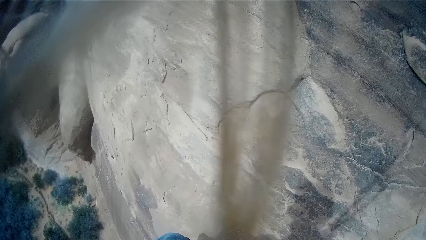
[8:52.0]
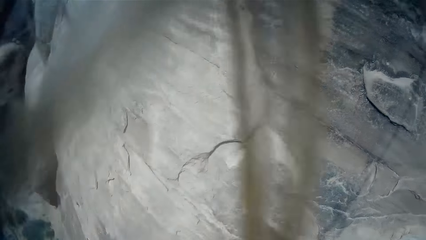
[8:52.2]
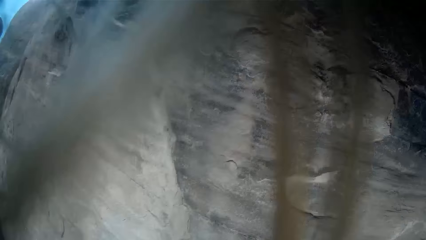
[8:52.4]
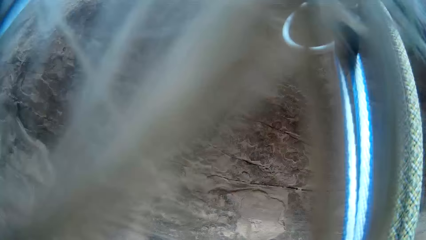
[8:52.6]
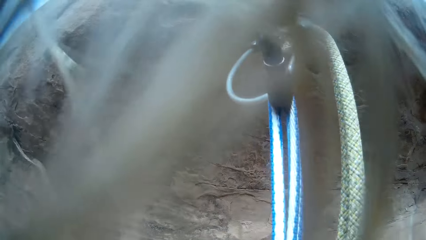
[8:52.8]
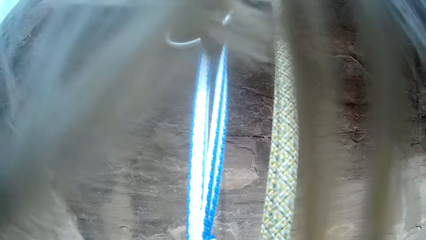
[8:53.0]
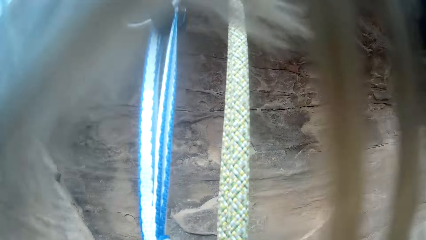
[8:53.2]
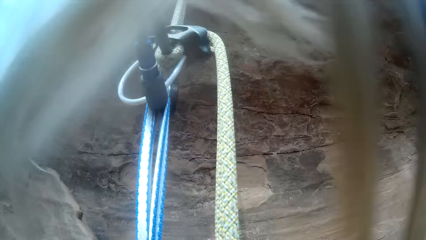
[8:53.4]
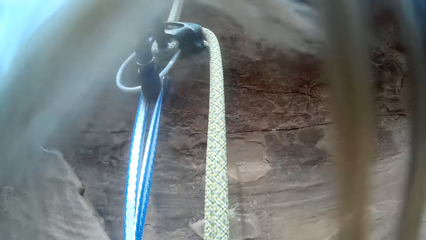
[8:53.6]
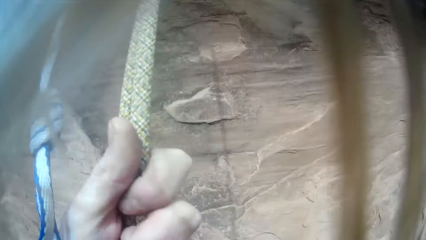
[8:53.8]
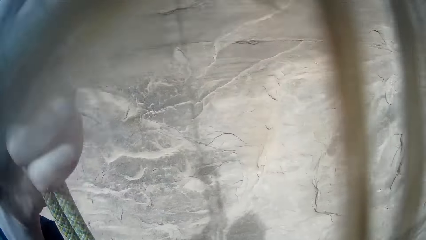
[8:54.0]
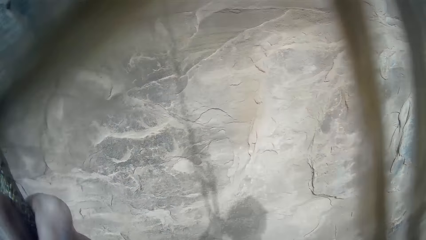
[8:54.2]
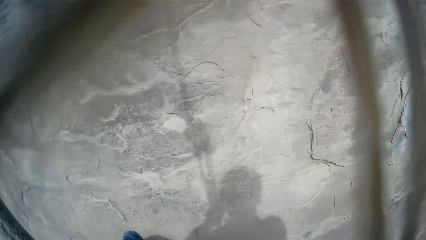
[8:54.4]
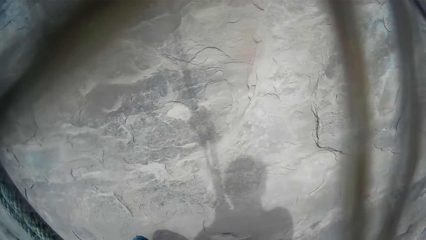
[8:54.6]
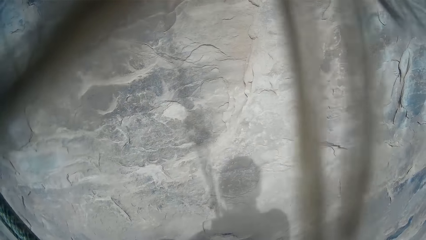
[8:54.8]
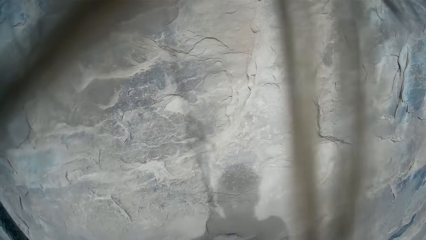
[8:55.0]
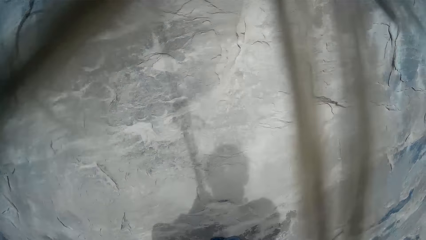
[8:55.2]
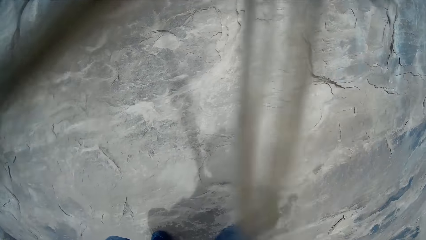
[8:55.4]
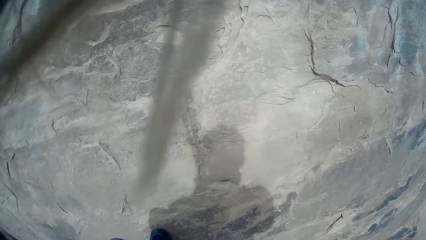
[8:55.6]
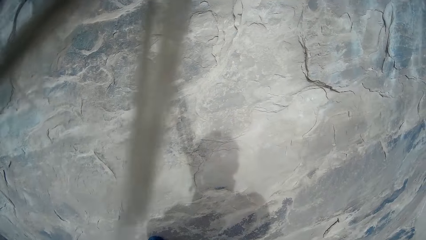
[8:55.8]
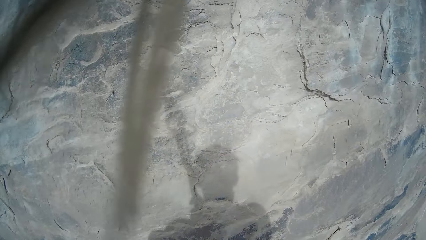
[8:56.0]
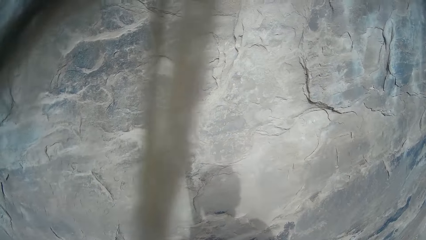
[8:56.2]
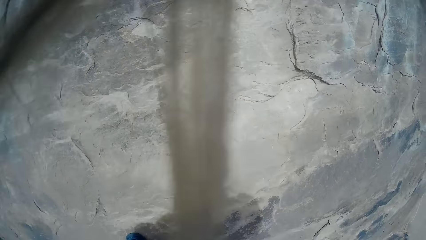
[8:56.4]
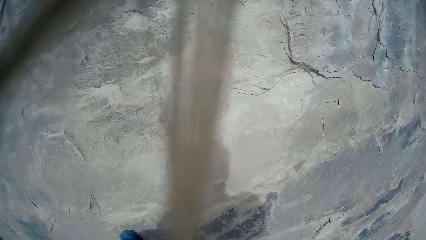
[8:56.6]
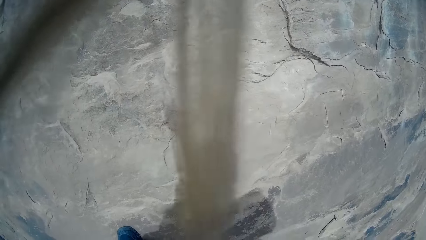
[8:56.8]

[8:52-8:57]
The camera wearer gets down the mountain.

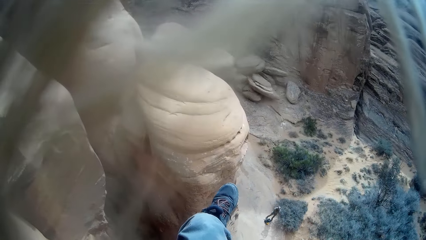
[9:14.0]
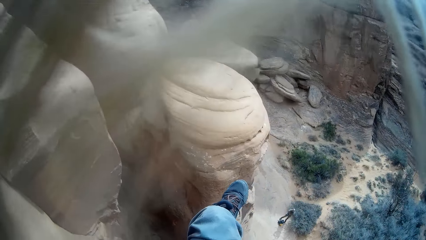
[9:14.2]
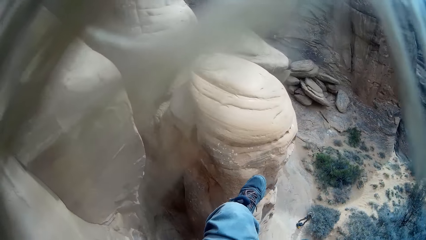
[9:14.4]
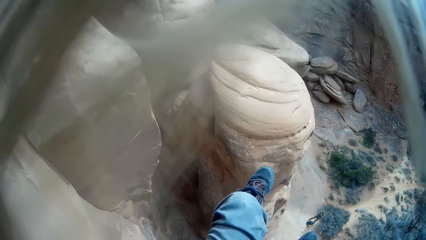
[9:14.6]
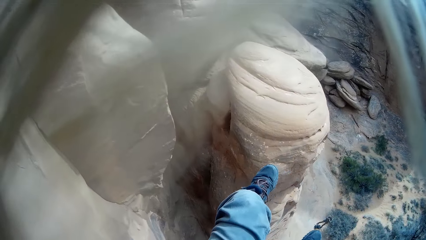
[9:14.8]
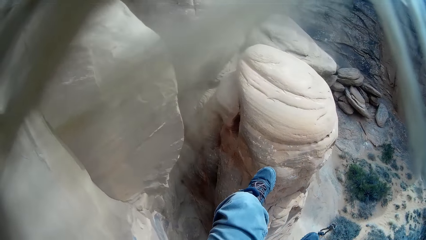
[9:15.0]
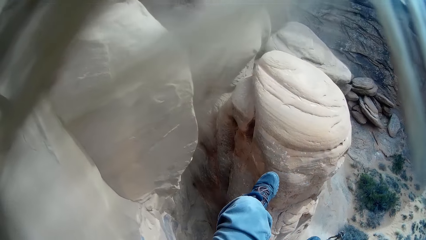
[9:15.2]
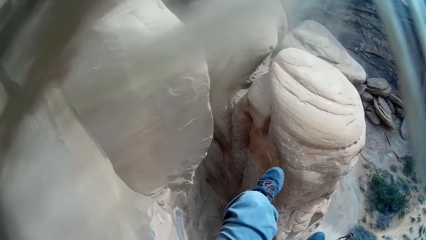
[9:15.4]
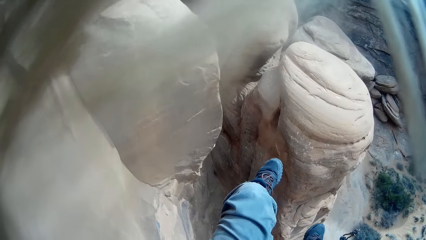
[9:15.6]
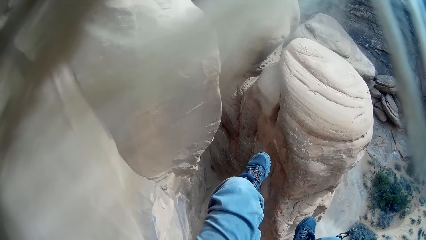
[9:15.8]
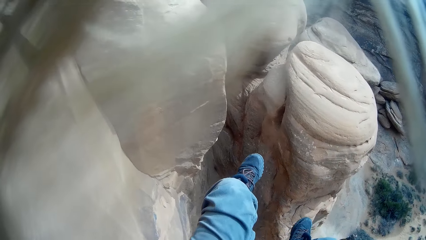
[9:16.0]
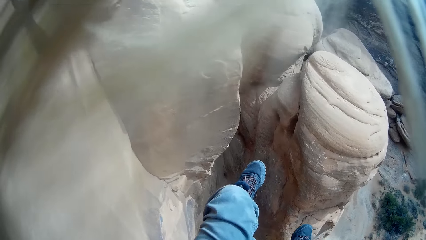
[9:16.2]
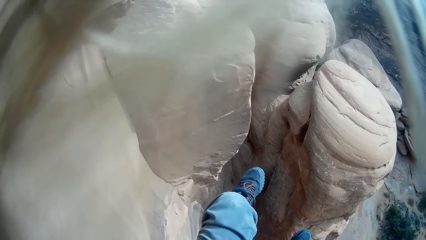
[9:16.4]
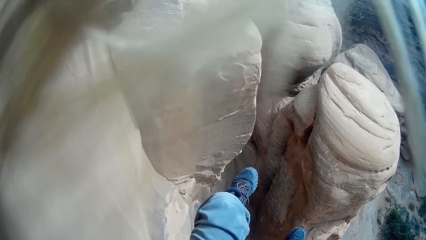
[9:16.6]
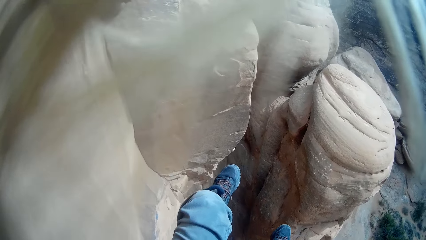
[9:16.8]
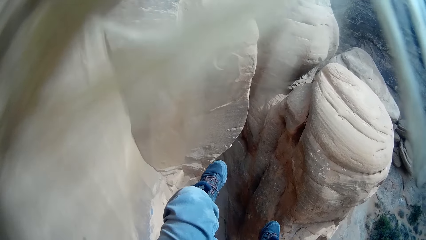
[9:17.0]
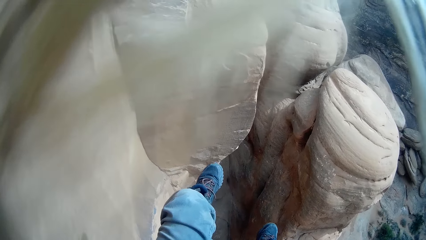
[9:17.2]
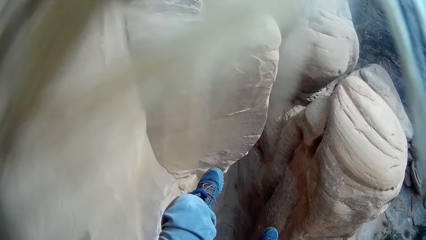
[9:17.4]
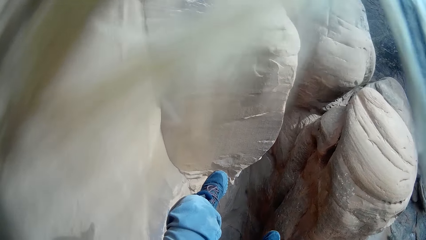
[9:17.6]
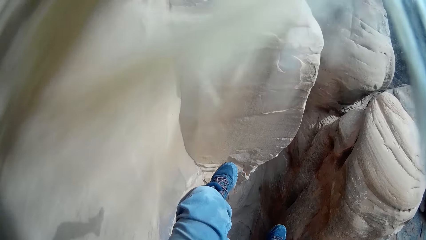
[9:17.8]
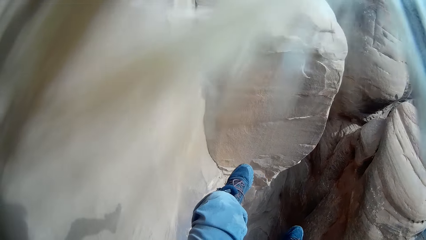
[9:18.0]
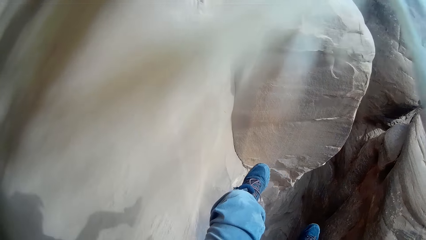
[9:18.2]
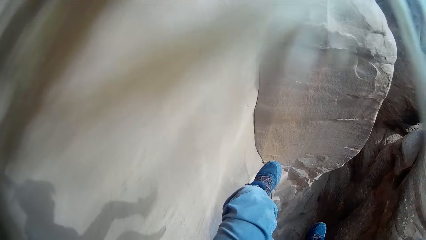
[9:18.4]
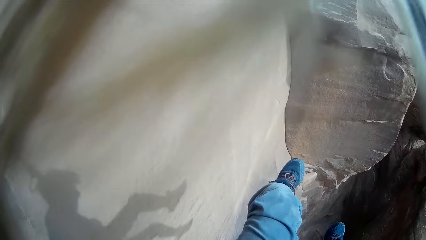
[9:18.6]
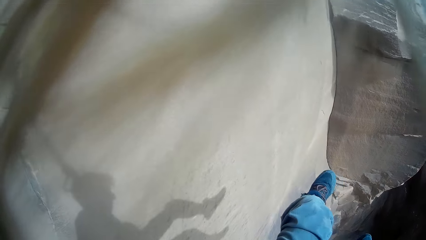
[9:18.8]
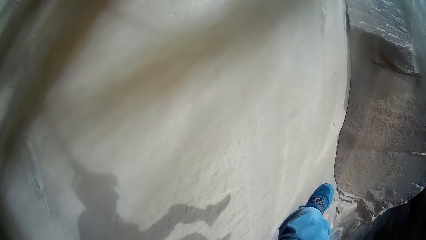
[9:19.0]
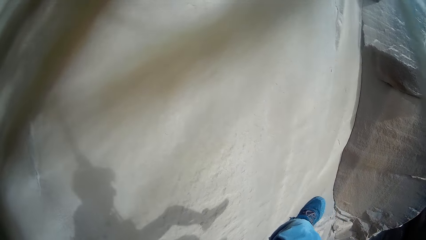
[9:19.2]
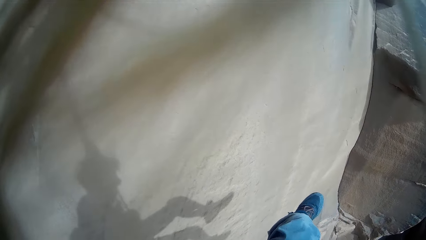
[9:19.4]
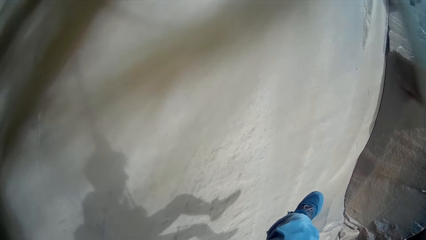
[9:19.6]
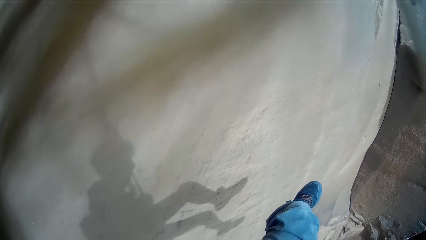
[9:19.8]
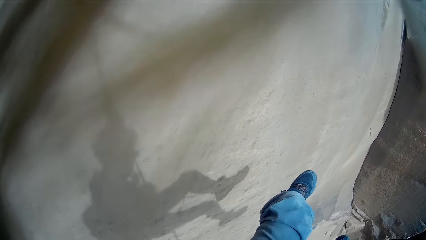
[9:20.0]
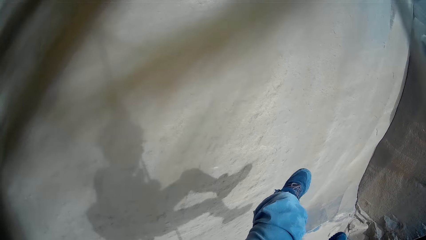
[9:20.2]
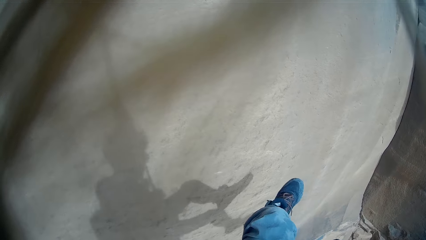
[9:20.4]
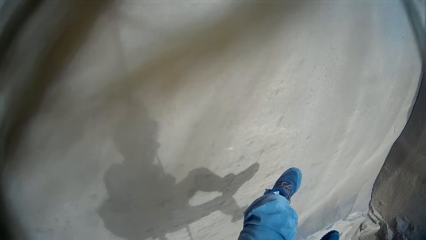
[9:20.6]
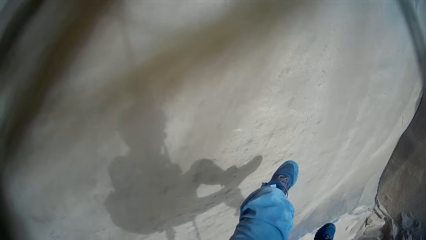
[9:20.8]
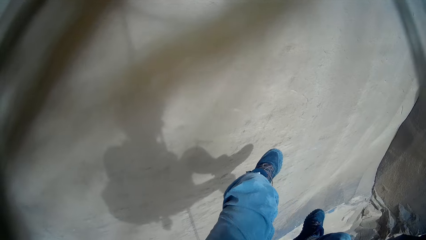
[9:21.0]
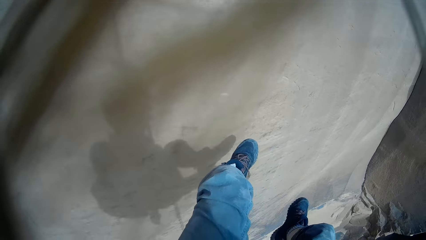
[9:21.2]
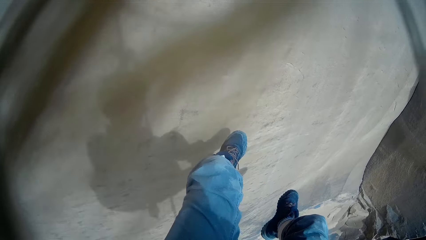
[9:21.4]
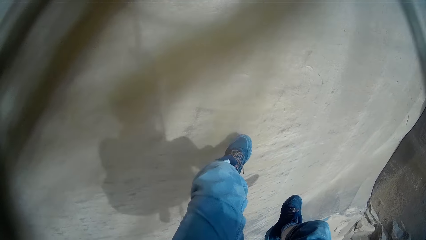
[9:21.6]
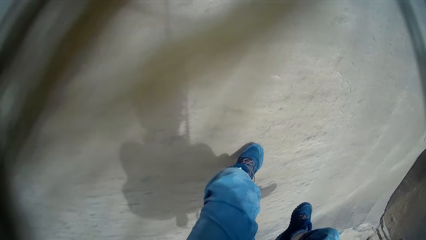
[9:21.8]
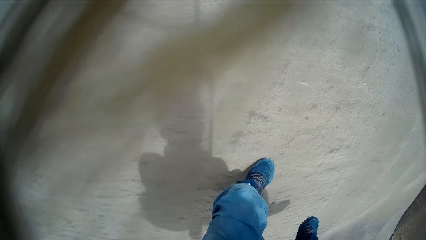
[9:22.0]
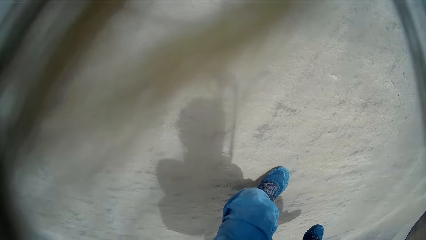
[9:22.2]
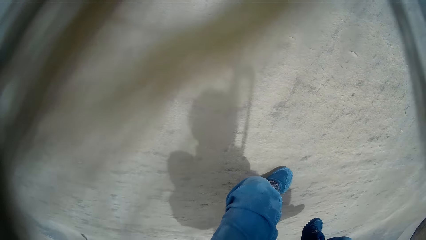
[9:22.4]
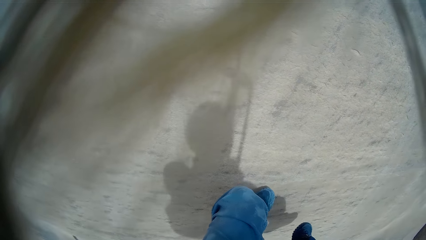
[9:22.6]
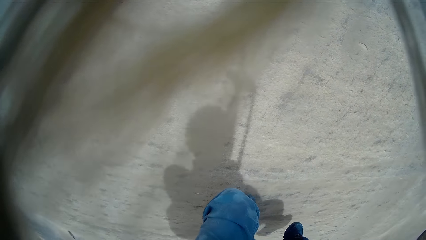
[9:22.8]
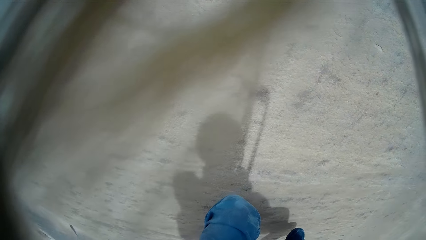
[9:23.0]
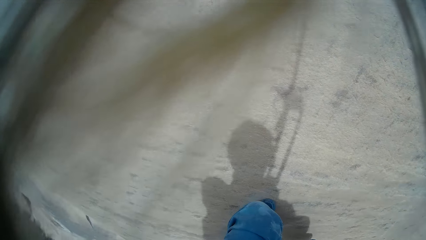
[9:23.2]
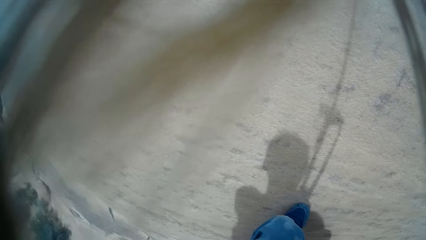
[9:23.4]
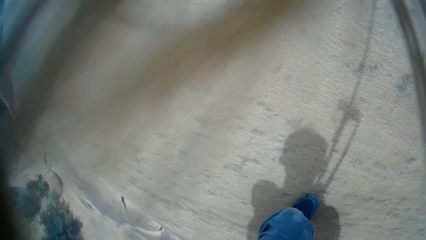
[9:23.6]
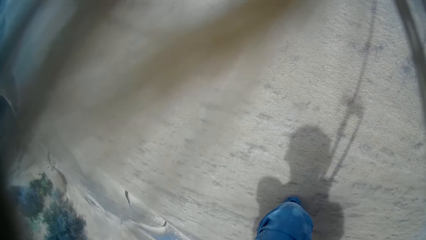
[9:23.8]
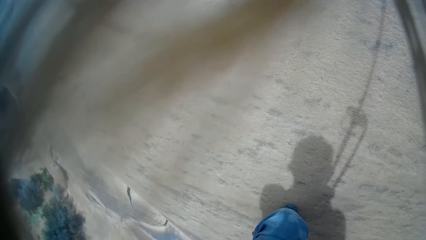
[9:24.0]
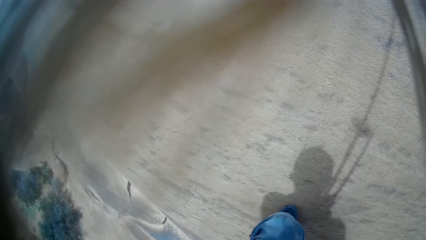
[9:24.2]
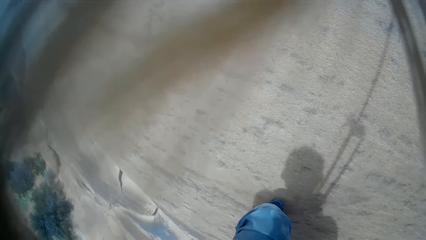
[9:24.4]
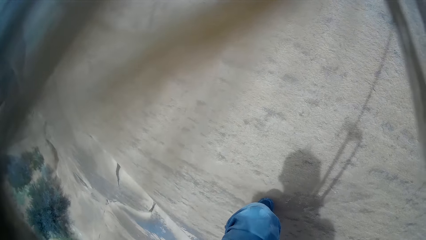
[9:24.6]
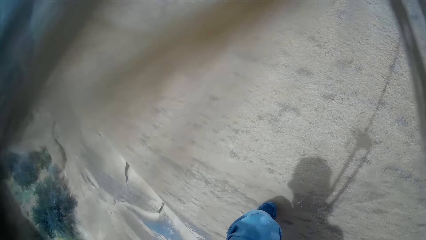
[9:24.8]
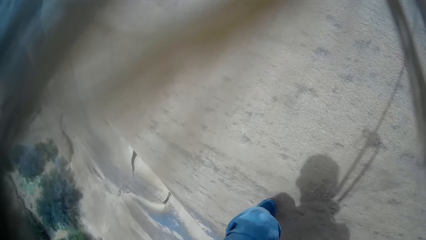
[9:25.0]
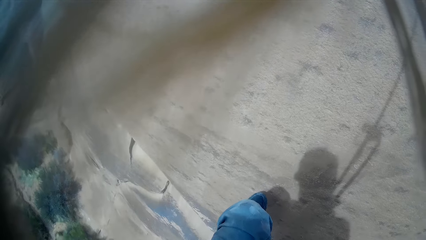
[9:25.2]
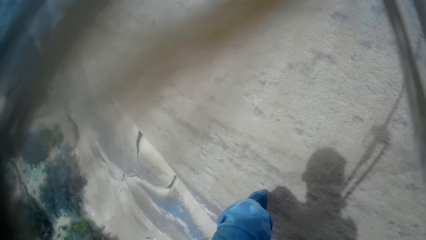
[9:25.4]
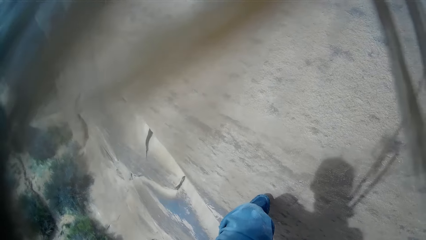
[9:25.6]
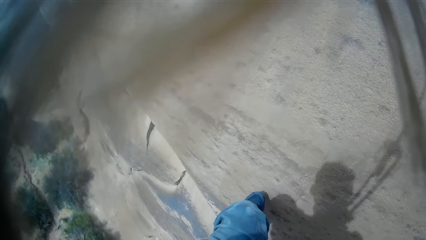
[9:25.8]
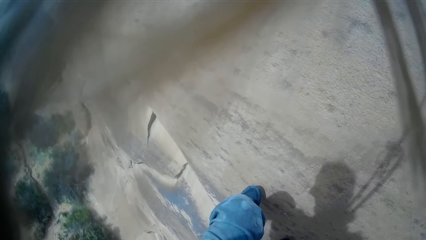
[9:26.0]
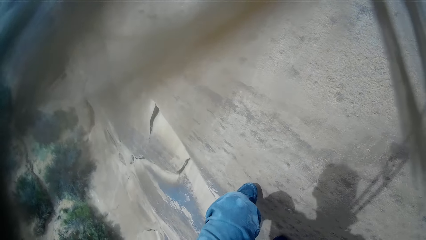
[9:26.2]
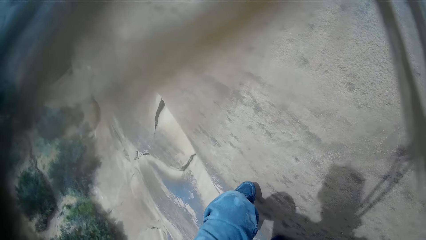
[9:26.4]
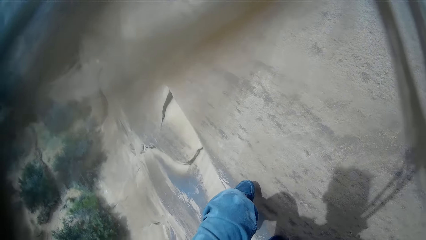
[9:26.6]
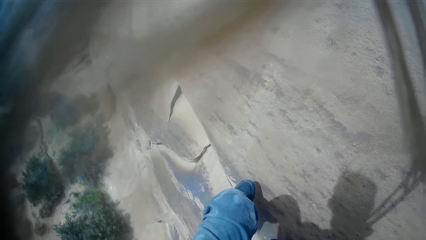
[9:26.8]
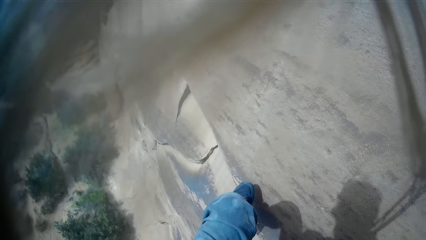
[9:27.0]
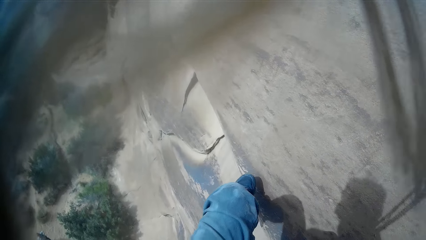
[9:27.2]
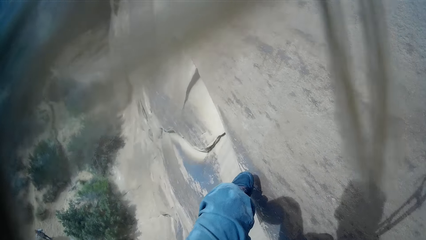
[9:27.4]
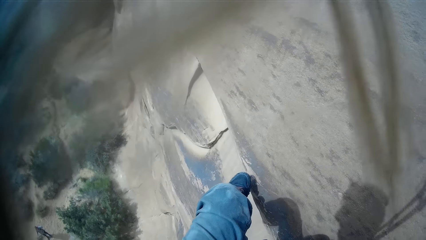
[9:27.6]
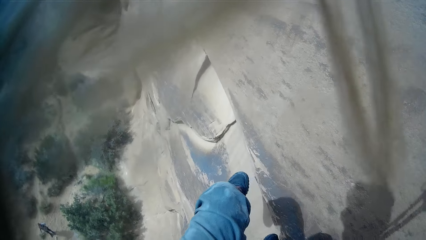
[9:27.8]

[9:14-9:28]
The camera wearer looks around the mountain range.
